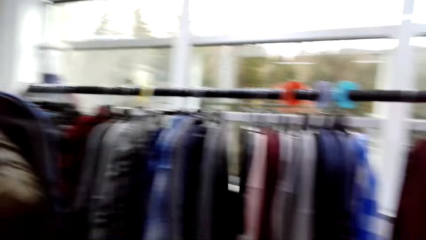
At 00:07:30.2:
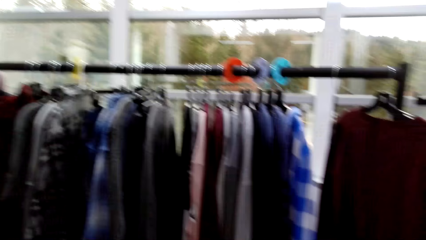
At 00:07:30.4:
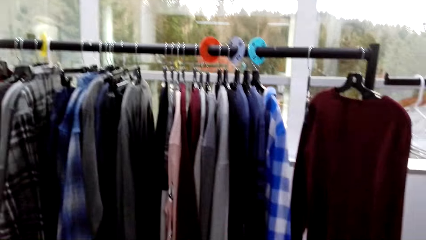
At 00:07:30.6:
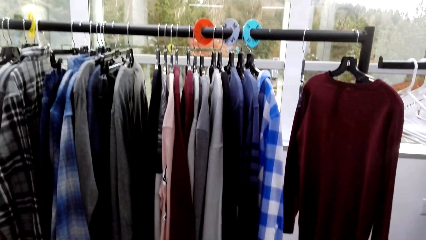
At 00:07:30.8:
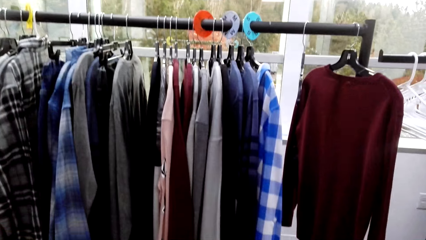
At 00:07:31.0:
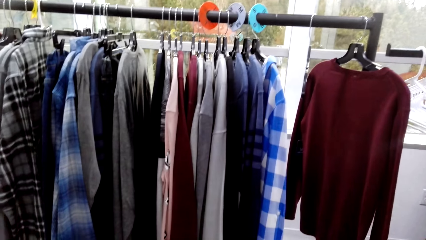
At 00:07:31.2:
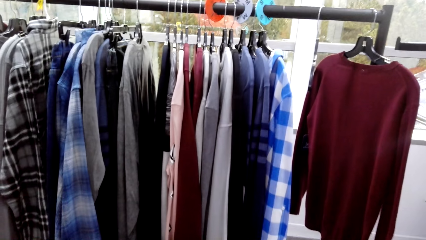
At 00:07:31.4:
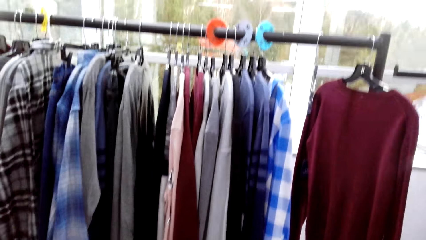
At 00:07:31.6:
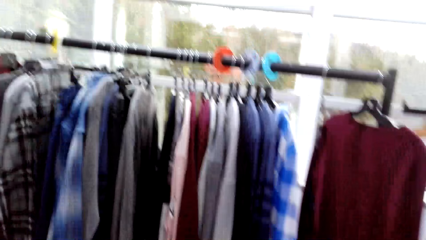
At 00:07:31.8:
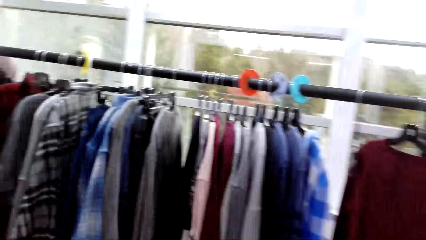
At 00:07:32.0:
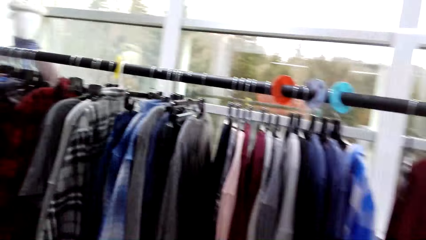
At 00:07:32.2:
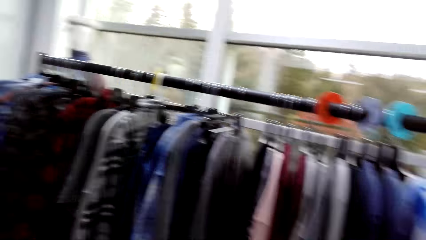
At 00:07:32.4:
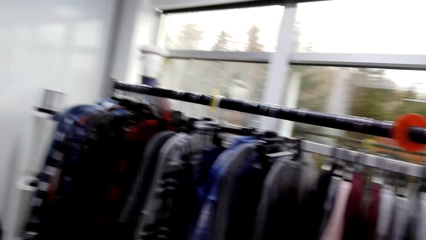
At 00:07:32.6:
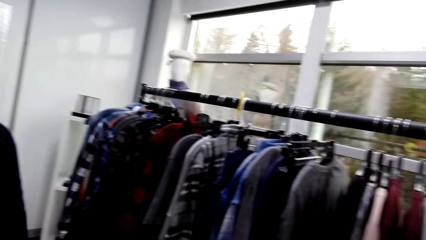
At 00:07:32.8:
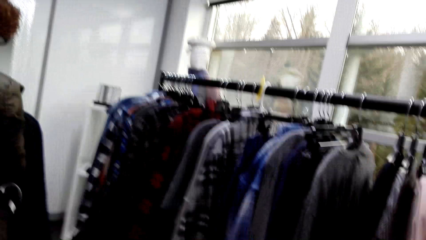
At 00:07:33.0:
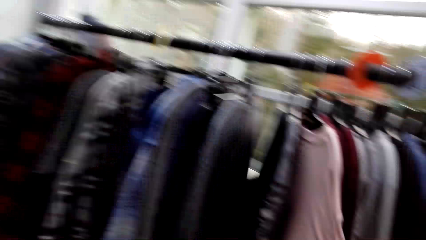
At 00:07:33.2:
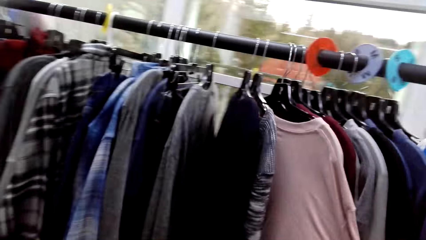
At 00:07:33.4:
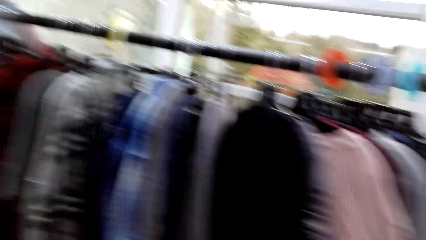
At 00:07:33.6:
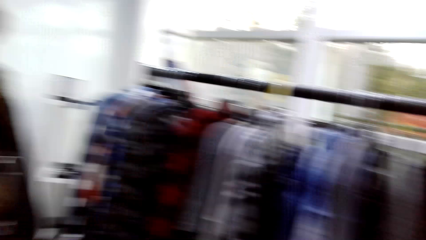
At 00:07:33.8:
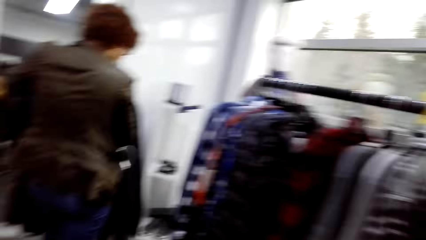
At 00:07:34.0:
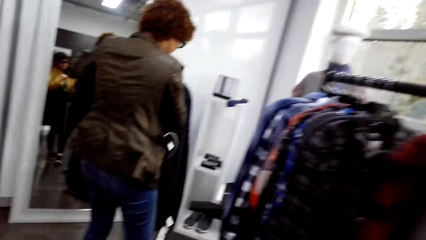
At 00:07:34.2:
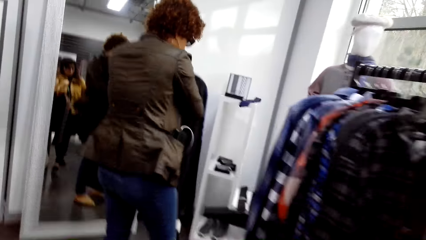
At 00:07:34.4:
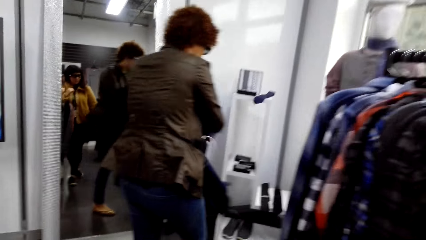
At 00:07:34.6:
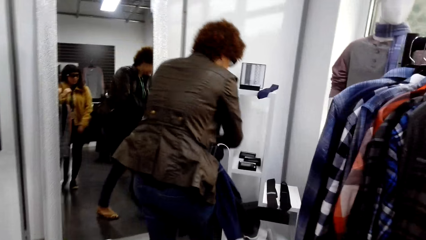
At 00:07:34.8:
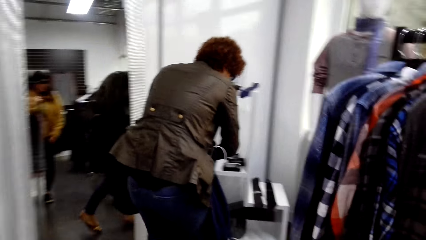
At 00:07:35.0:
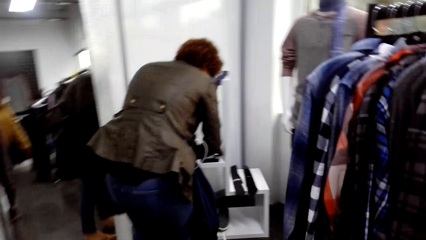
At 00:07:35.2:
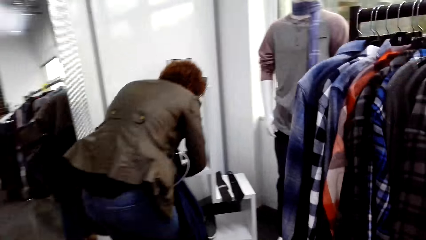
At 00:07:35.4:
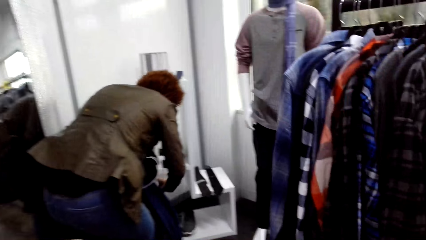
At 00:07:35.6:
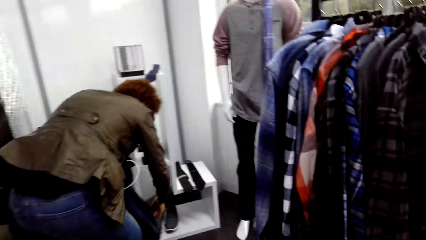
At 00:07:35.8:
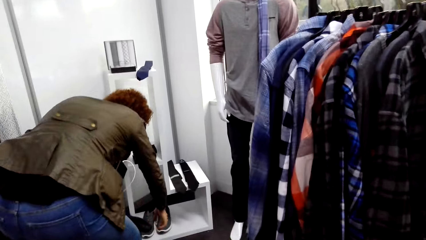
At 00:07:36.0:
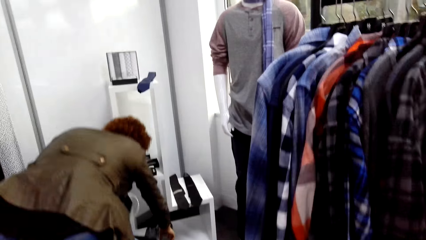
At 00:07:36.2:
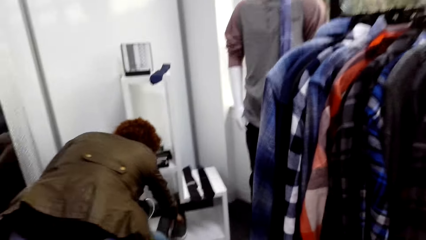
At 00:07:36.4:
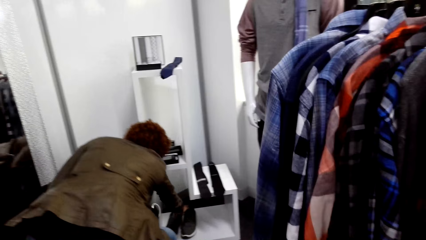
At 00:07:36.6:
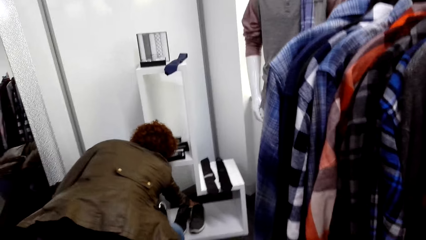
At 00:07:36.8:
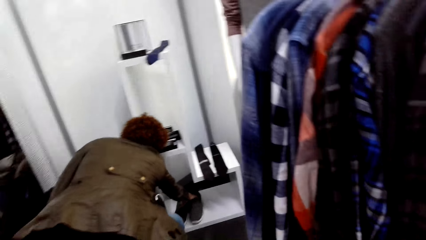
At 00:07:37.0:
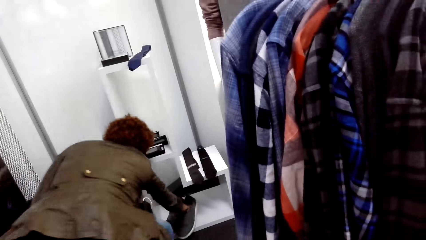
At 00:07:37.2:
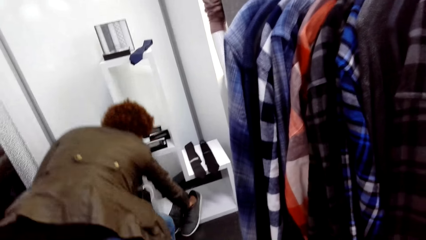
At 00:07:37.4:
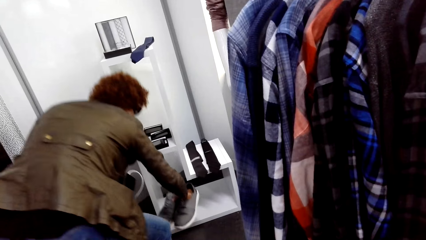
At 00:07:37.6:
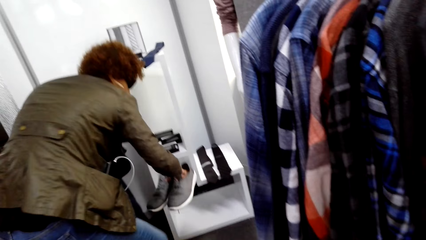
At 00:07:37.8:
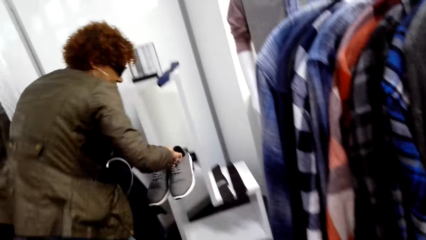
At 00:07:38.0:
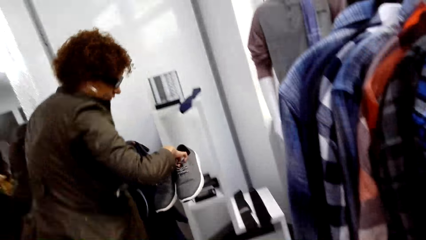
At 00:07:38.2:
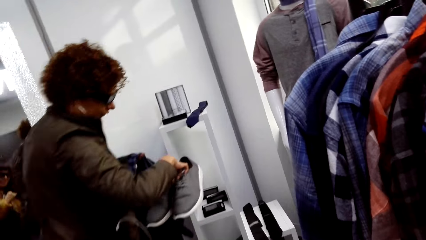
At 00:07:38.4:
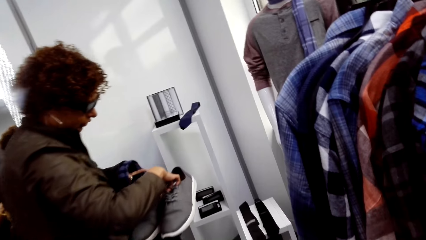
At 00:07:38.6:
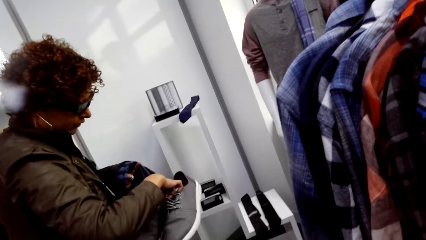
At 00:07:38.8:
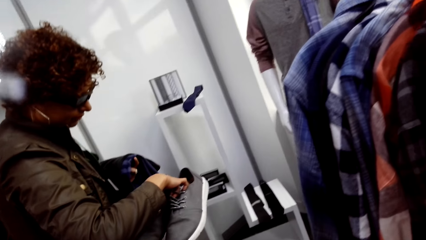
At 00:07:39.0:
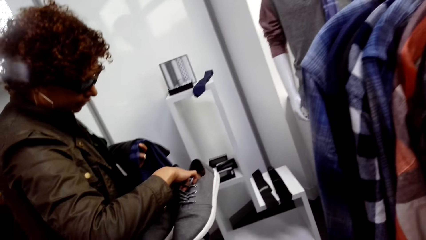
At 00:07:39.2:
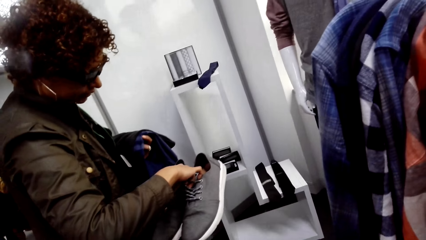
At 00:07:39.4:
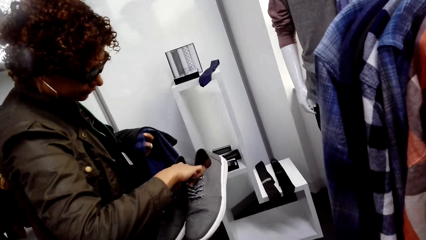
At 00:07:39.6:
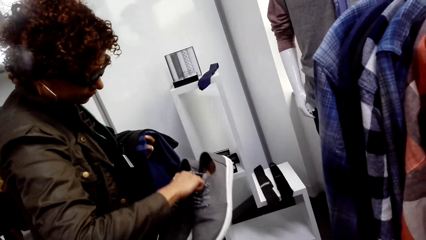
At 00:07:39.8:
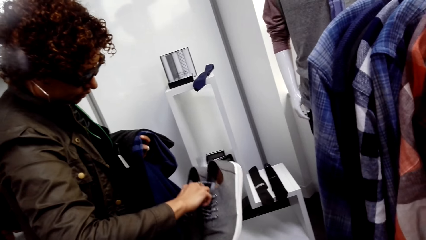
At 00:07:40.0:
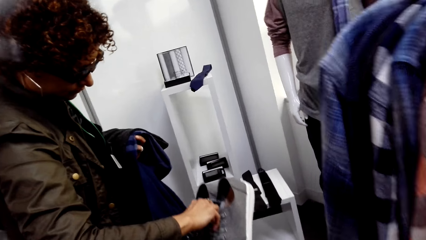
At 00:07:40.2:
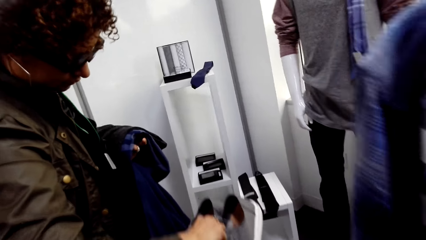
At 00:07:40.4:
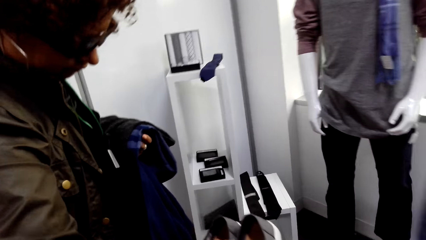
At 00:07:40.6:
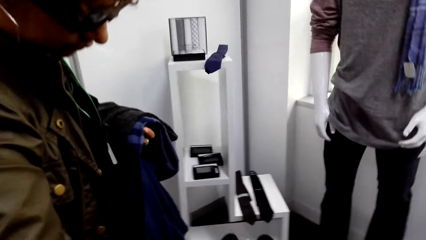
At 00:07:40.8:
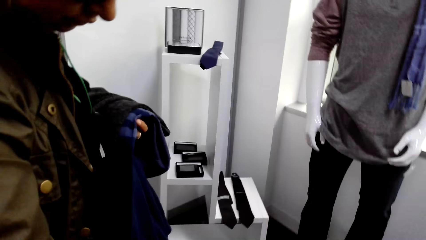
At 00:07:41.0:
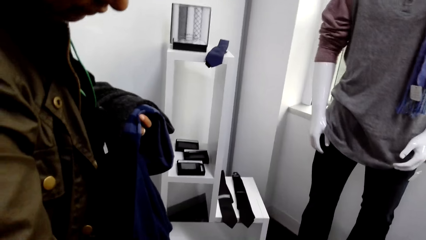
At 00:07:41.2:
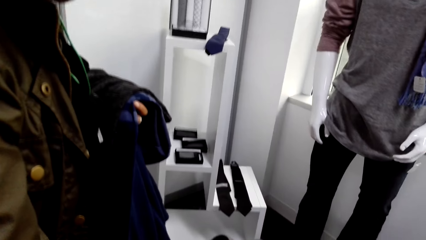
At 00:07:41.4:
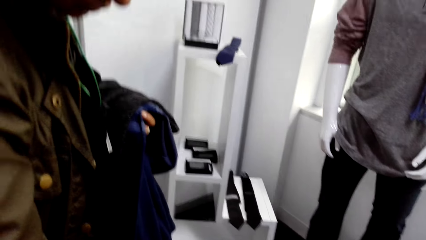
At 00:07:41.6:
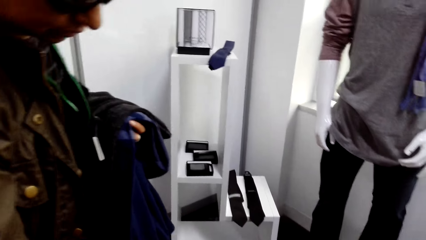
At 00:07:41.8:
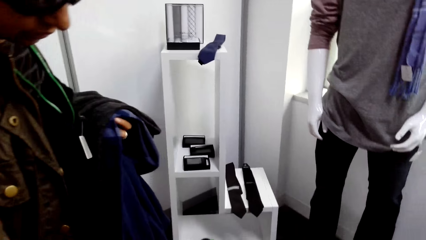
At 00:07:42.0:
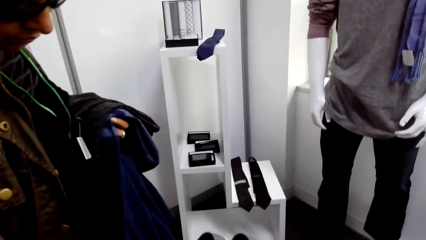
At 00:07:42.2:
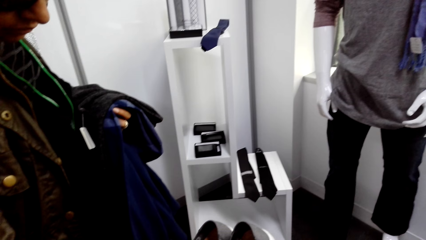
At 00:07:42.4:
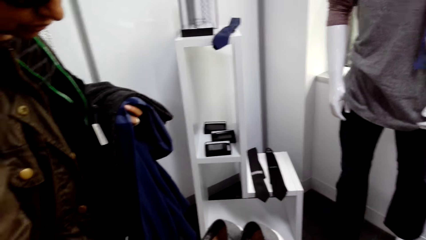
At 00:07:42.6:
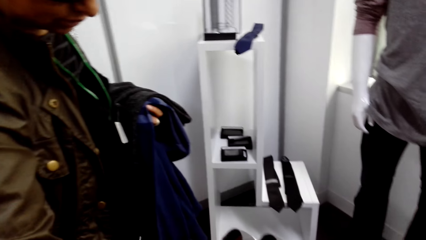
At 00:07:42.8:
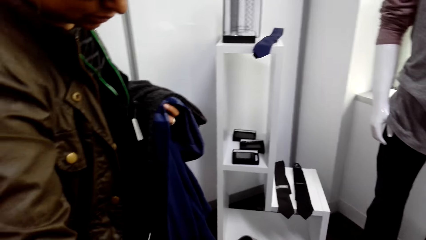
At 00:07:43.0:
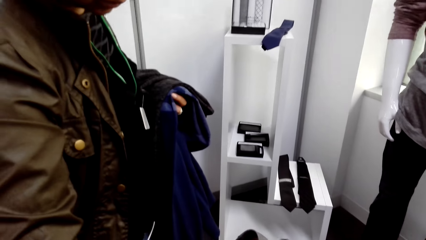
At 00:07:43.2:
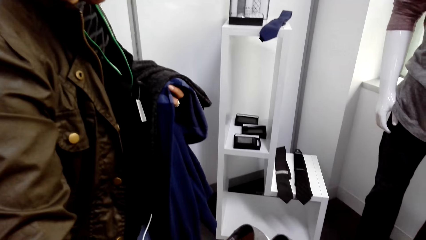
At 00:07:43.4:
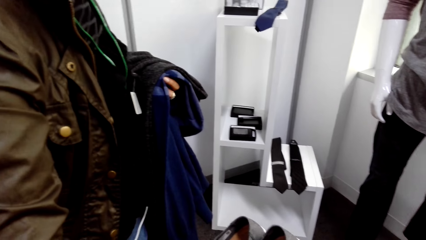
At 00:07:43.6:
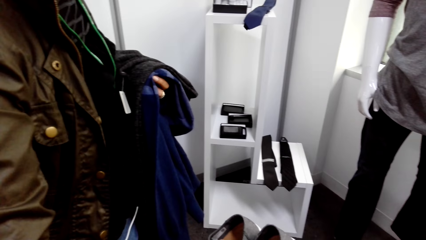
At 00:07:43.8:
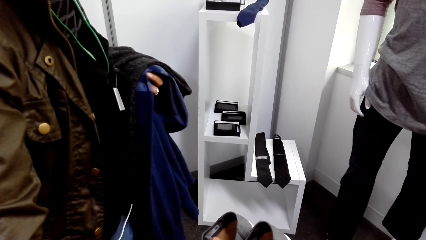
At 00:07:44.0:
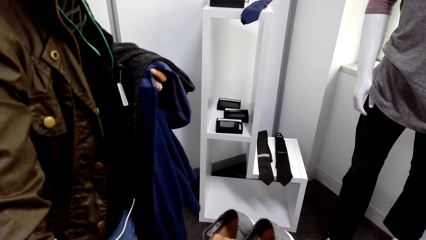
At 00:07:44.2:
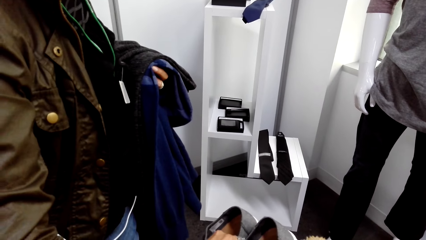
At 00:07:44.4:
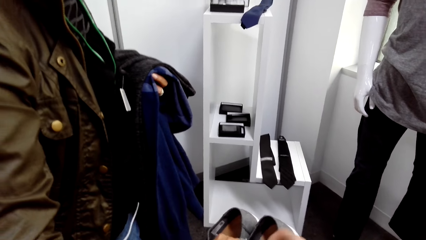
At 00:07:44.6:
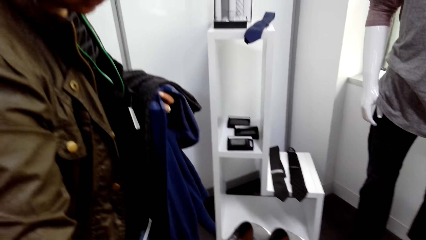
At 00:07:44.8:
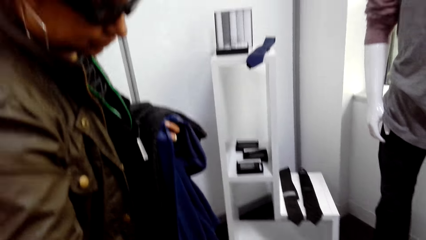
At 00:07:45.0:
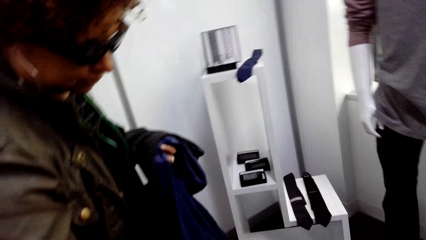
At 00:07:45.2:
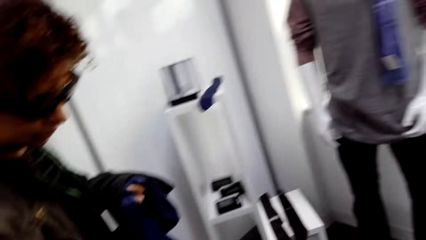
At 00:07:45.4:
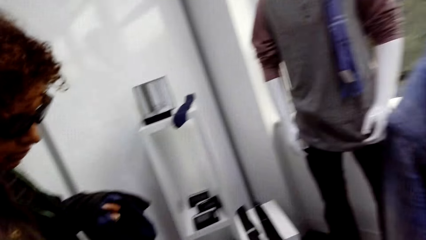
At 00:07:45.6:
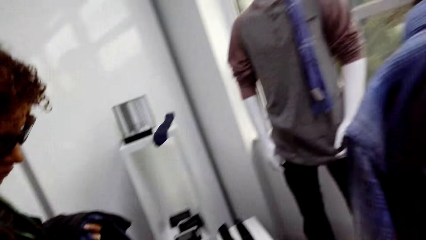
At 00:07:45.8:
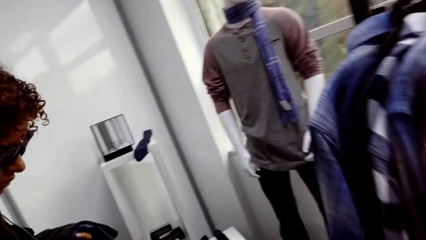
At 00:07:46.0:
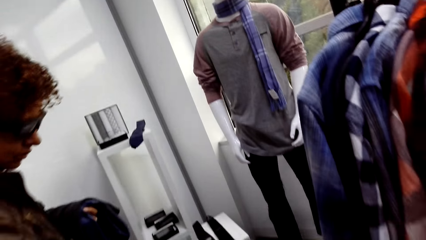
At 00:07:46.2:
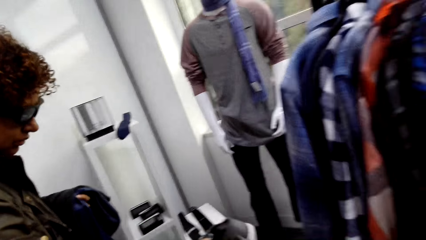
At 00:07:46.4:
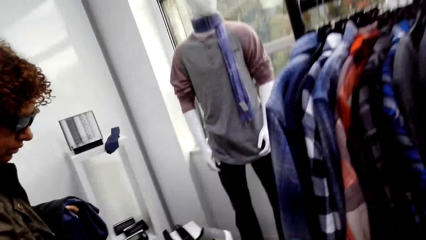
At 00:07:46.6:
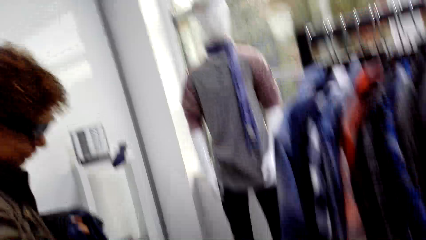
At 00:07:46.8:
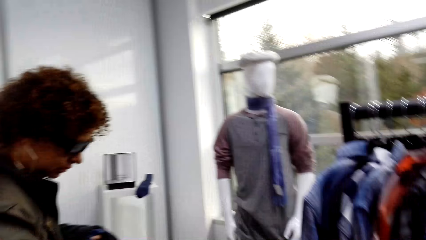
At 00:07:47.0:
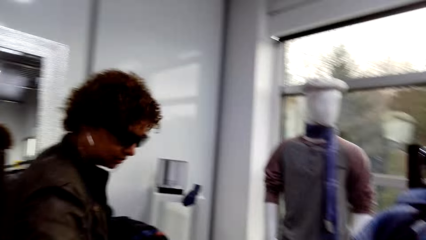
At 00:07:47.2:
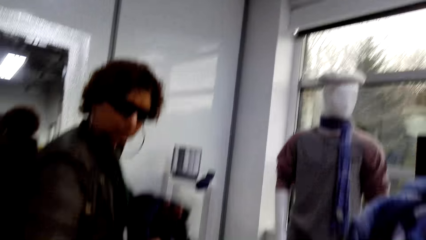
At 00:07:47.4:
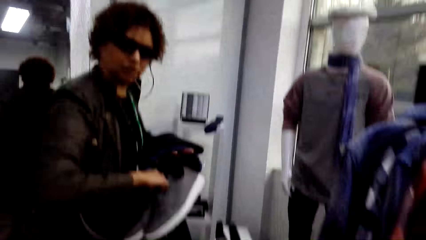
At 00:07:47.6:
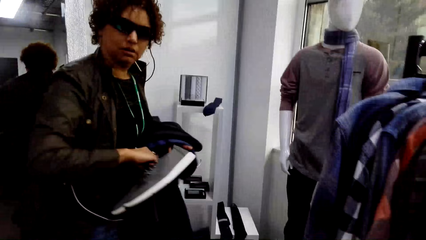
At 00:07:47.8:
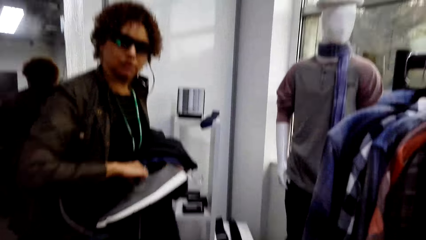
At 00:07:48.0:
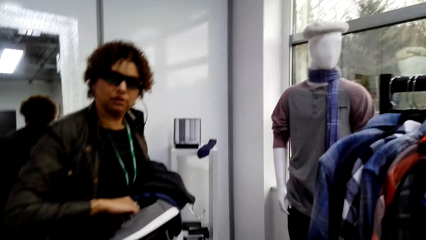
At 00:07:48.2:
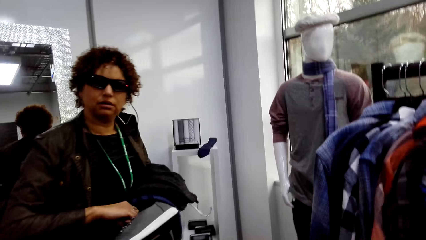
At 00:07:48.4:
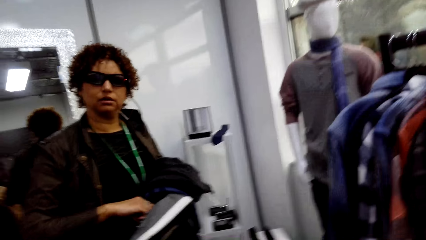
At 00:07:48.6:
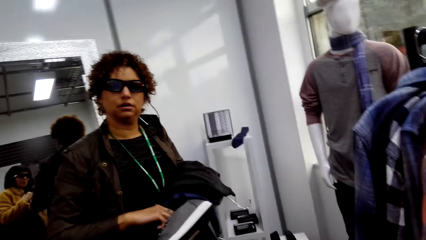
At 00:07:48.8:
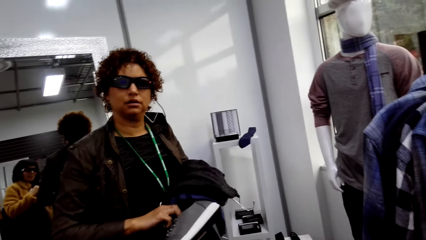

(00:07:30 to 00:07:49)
A woman carries clothes. The camera wearer picks a pair of shoes. The woman picks shoes. The camera wearer interacts with the woman. They explain the canvas shoes' origin.
